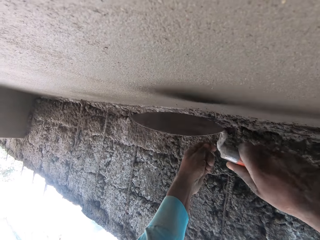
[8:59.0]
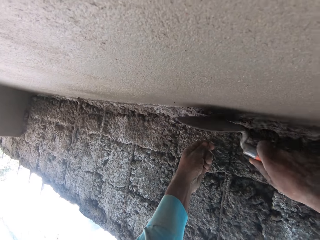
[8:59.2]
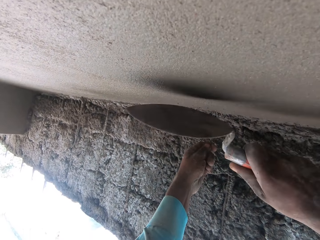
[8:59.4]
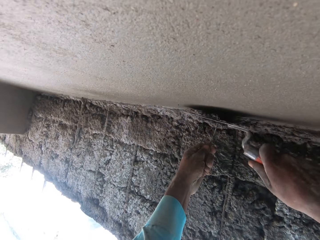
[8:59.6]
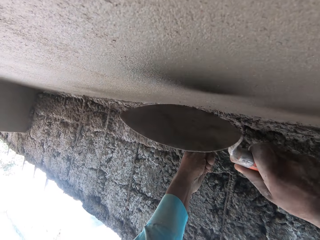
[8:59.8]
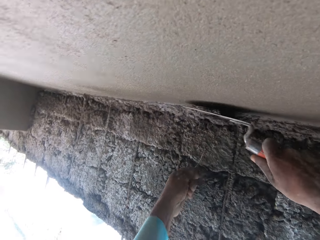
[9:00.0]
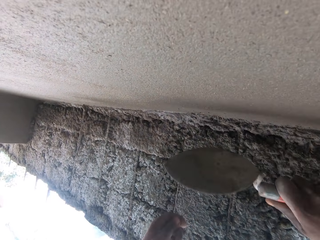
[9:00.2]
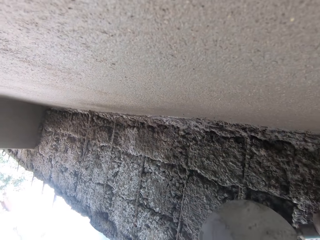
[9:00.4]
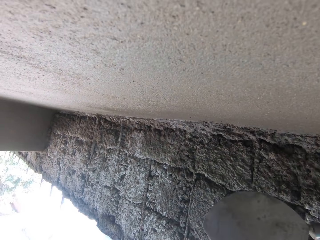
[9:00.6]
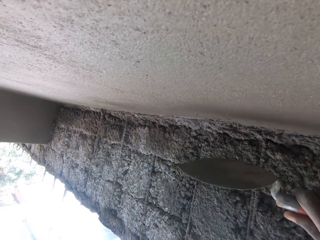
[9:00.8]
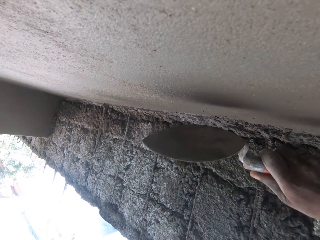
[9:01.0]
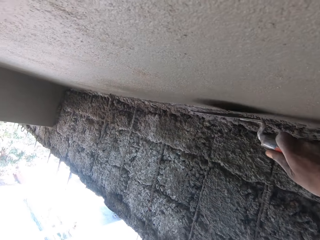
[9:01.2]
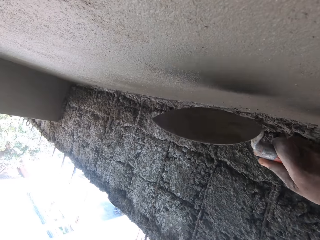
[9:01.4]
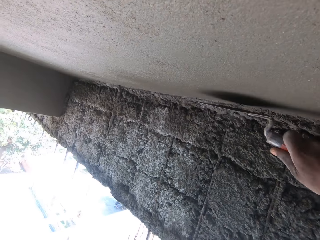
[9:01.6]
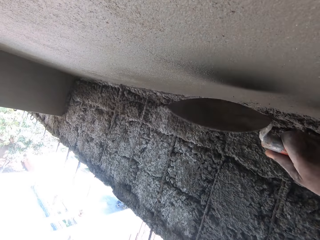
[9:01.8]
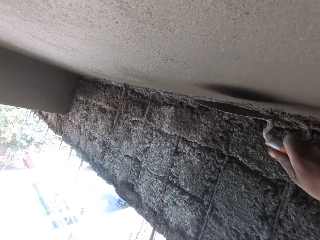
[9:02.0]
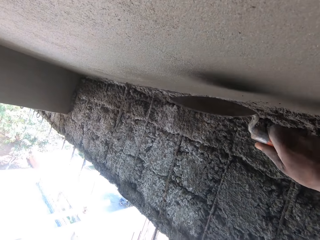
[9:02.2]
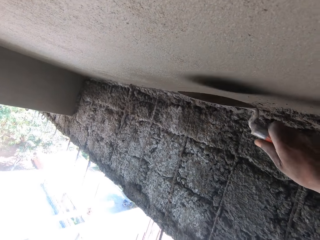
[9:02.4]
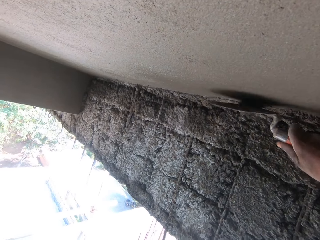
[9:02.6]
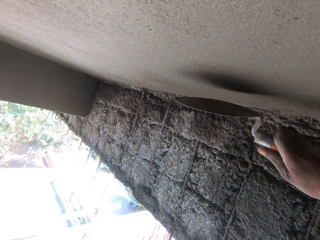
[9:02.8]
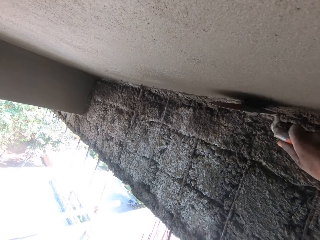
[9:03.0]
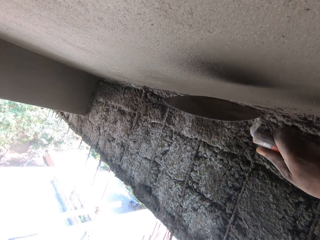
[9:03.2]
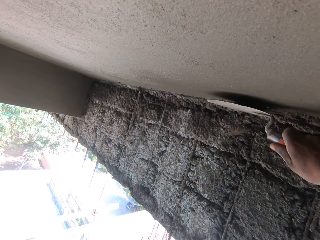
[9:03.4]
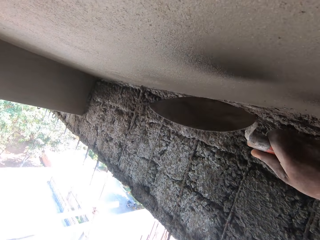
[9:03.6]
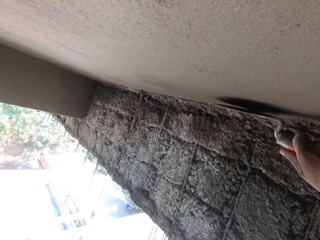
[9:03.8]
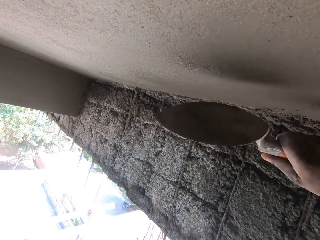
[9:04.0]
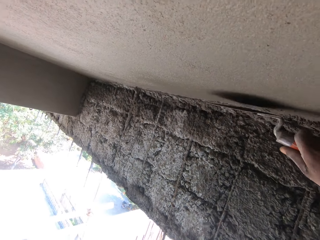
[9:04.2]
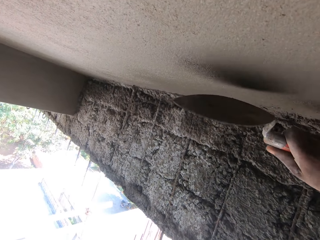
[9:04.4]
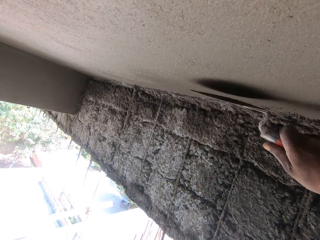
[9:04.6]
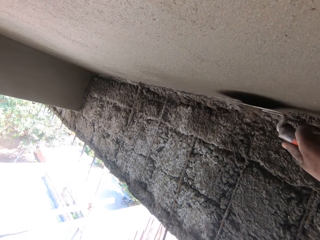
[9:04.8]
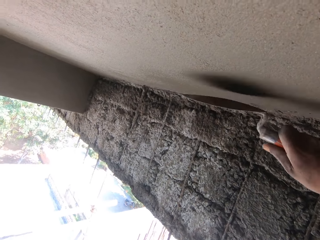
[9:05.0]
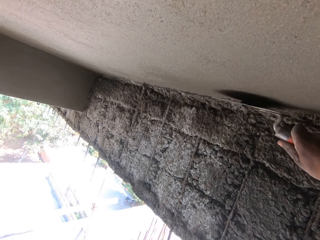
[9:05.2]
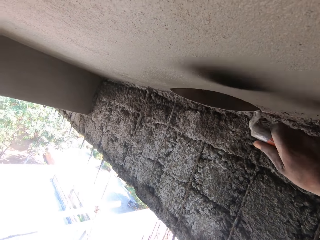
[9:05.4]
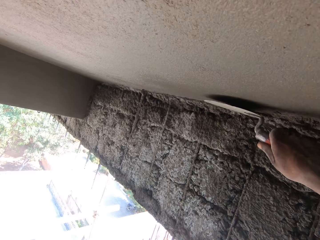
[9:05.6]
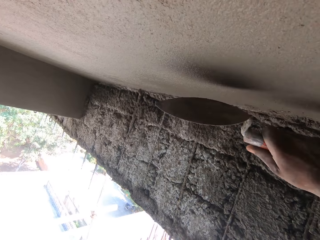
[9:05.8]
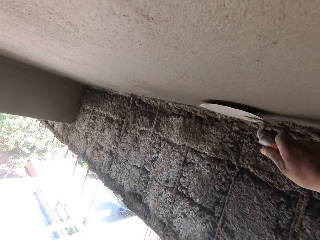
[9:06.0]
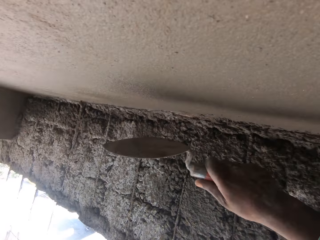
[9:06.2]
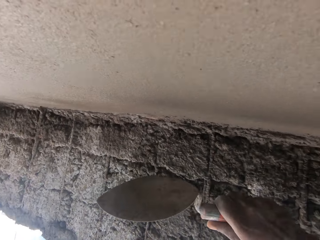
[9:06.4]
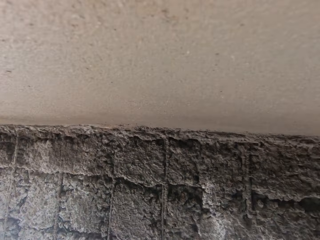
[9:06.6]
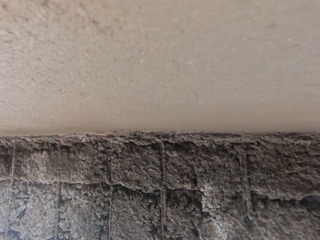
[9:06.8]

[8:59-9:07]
The camera wearer hits the wall with the trowel.

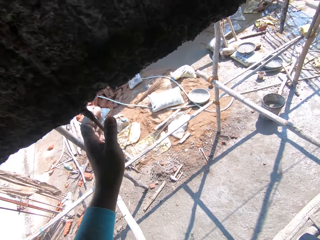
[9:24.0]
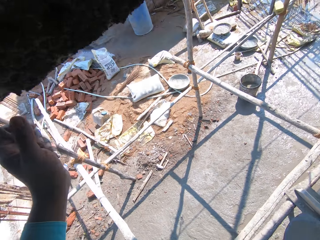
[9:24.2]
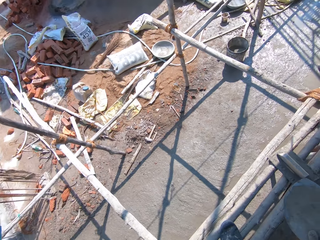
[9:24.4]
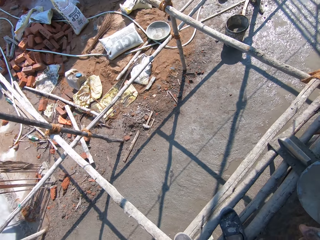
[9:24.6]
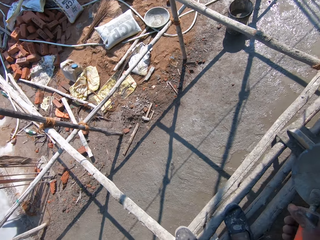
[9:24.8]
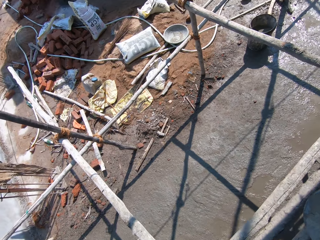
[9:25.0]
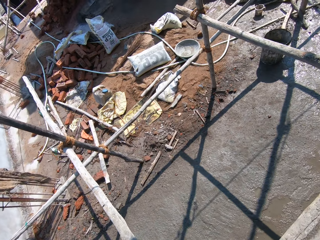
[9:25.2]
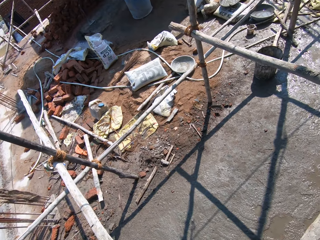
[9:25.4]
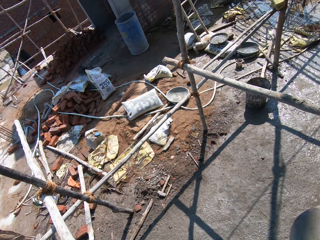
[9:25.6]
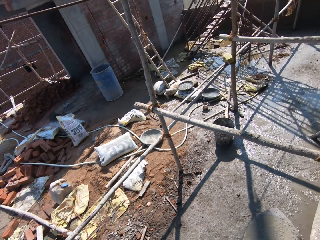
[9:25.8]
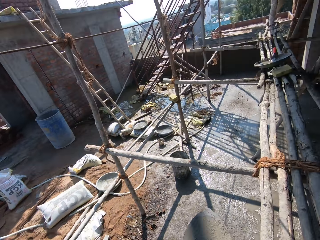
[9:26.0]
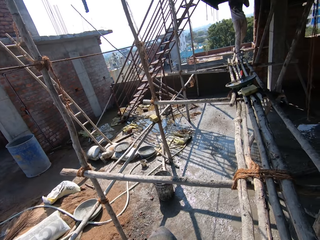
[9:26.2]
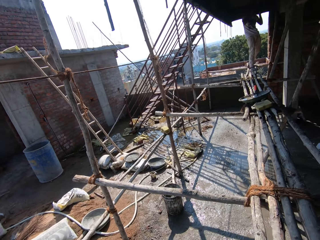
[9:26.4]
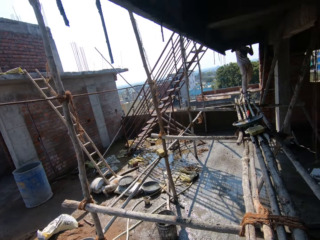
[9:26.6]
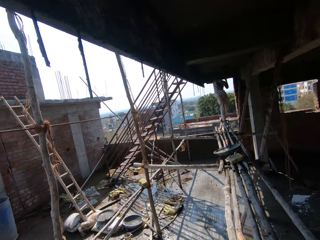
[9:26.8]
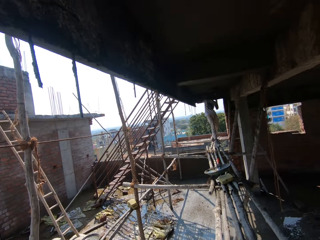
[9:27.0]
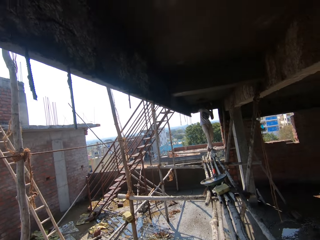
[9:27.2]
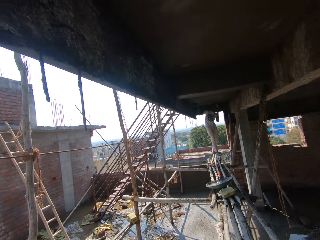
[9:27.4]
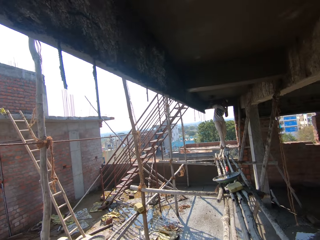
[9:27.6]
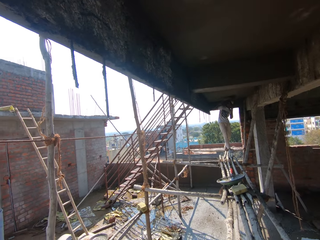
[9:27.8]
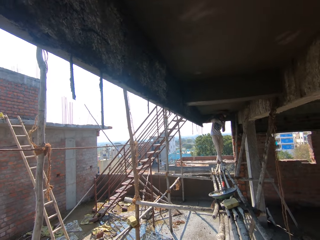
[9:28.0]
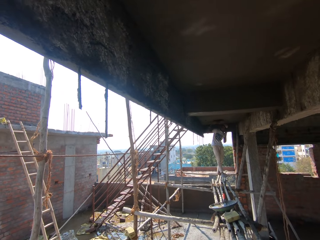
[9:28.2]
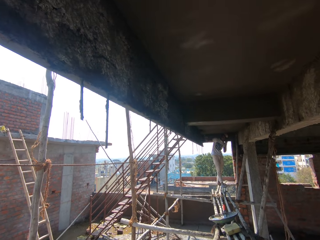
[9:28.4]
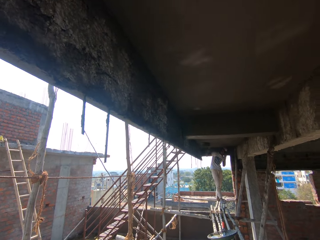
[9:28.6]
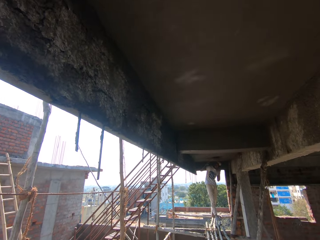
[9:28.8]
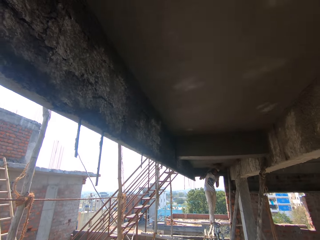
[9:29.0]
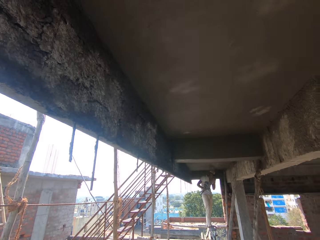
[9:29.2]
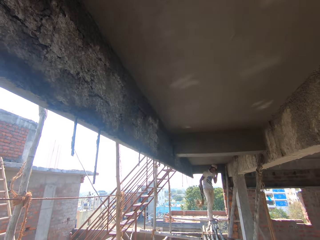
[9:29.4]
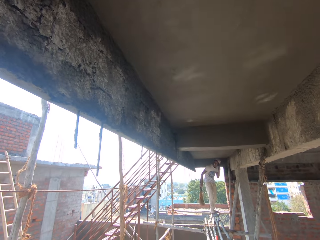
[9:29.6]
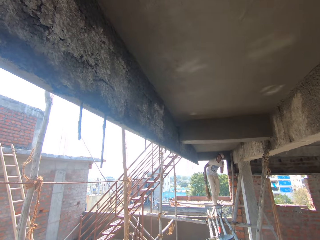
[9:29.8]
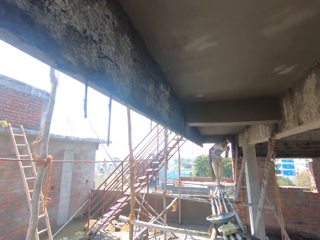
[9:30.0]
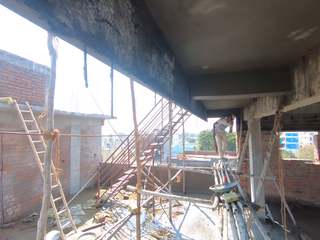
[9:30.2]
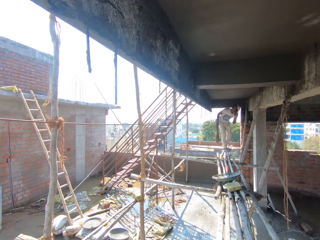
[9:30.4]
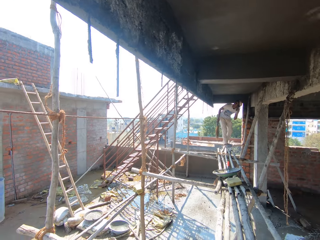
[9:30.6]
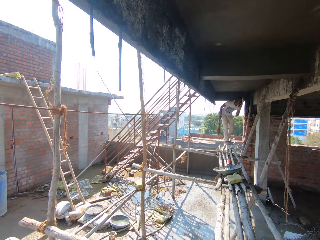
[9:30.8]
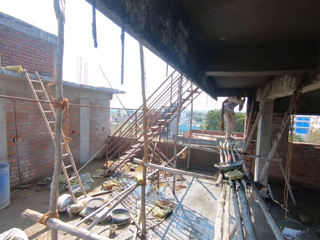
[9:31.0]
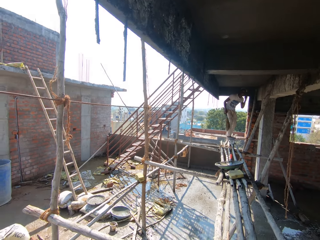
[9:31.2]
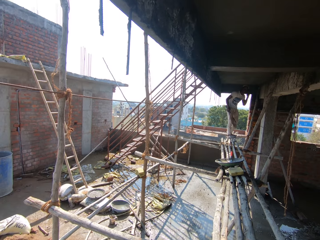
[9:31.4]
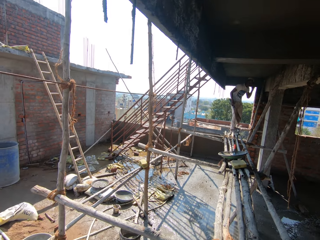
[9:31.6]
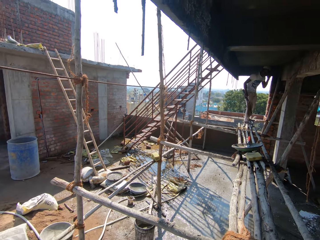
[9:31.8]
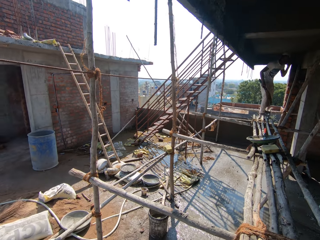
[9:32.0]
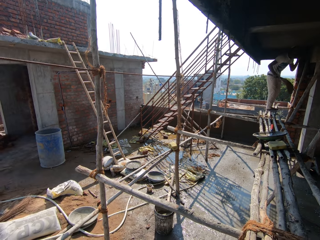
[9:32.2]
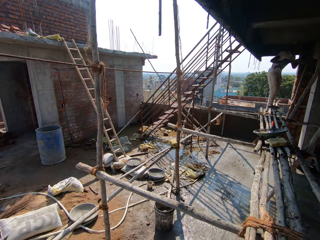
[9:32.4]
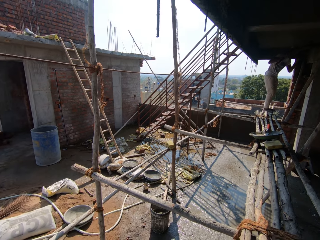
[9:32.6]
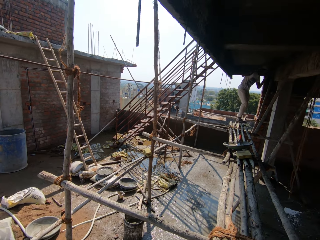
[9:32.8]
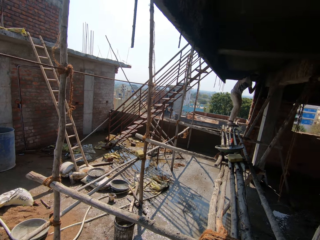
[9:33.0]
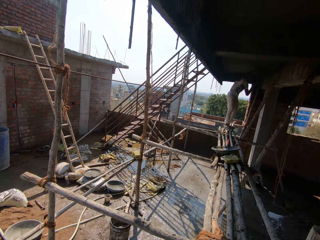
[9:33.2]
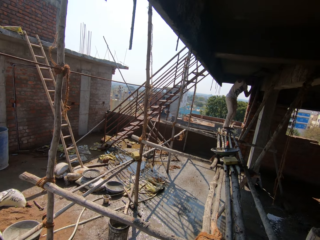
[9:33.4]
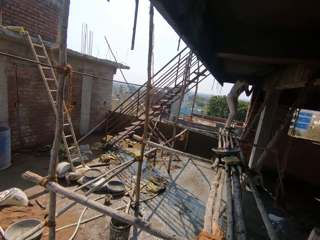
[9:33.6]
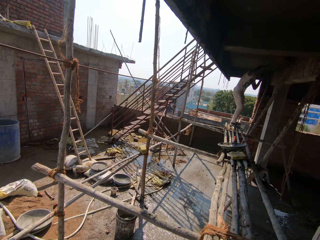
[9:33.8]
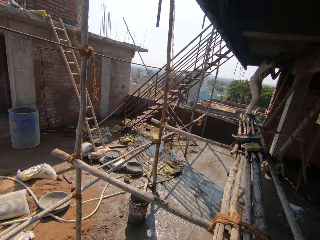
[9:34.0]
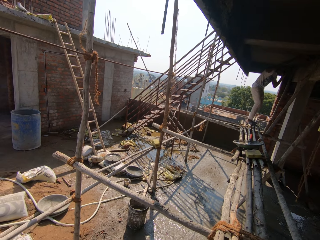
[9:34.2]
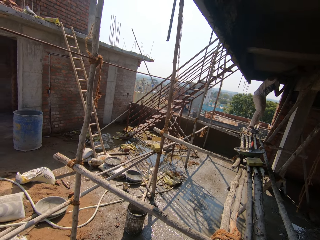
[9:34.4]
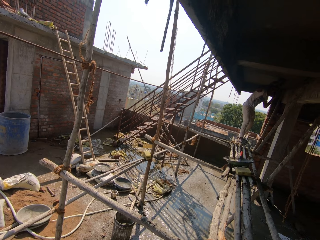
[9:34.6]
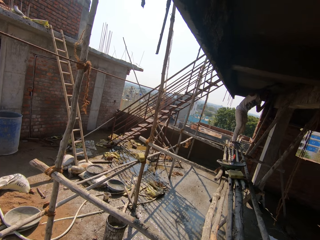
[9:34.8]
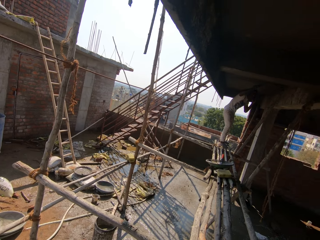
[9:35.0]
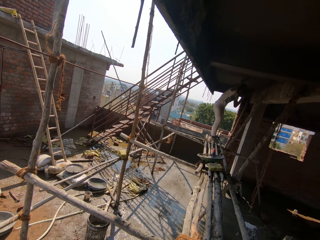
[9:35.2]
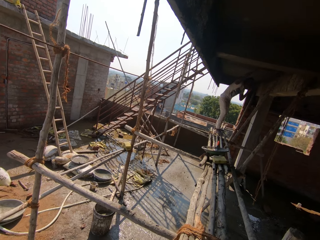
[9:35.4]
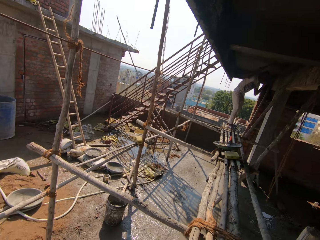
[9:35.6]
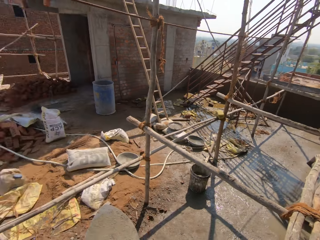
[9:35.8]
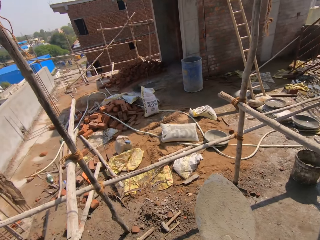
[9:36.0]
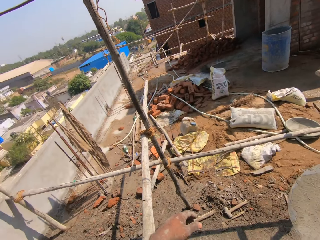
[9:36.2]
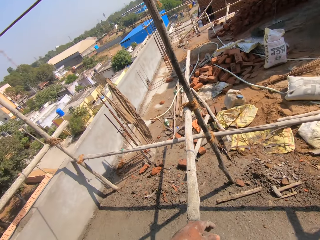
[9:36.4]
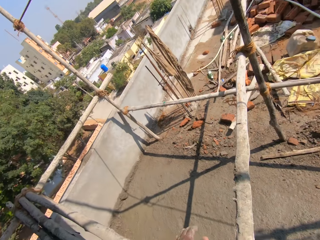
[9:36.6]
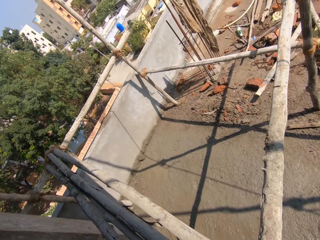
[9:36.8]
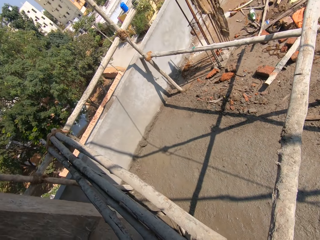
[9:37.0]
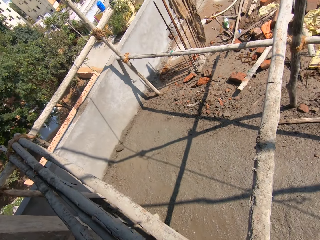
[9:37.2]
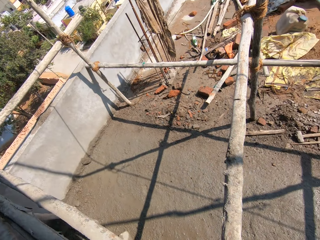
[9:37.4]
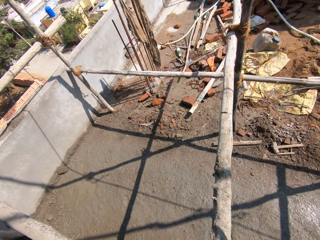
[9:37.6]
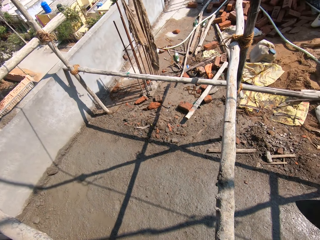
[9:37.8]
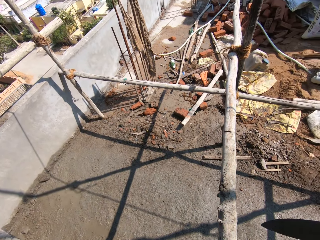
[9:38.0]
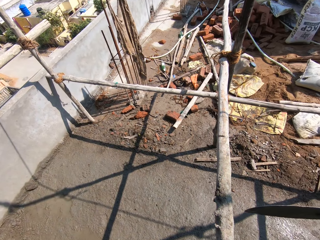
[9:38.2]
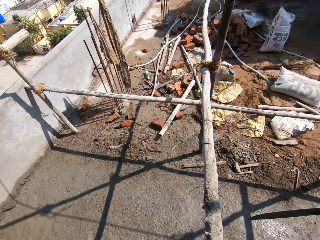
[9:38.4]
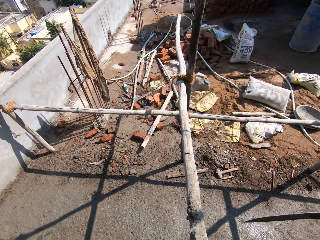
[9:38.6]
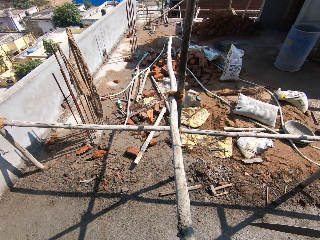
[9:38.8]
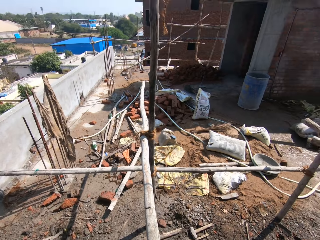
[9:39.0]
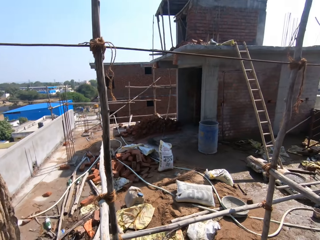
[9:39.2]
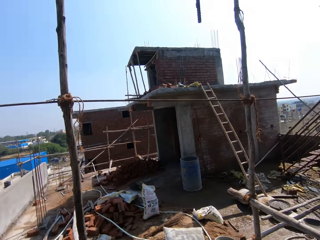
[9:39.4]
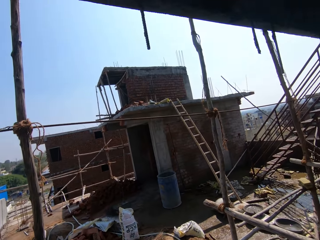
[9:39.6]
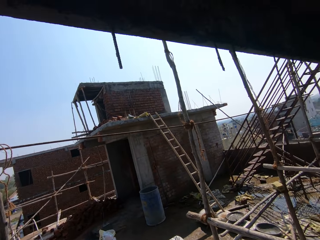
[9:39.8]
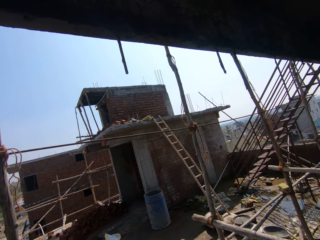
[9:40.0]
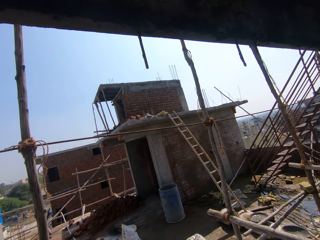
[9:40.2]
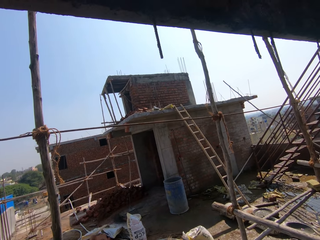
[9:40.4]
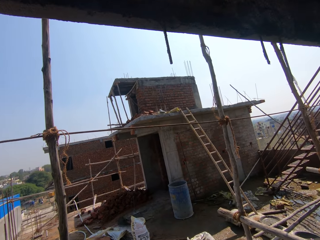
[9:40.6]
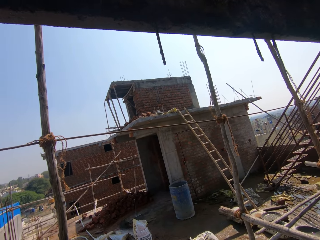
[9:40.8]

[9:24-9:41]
The camera wearer holds wood or a metal with the left hand. They walk around and look around the construction site. A man sweeps the ceiling with a broom. The man pulls the broom off the ceiling. The camera wearer looks around the construction site. The man sweeps the ceiling with the broom. The camera wearer looks around the construction site.
